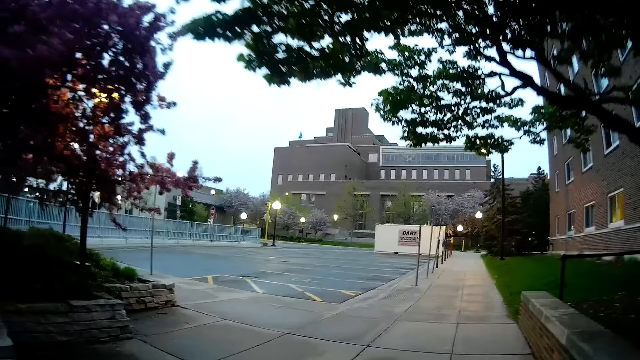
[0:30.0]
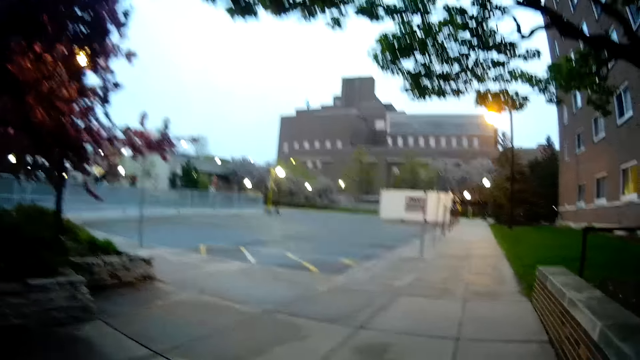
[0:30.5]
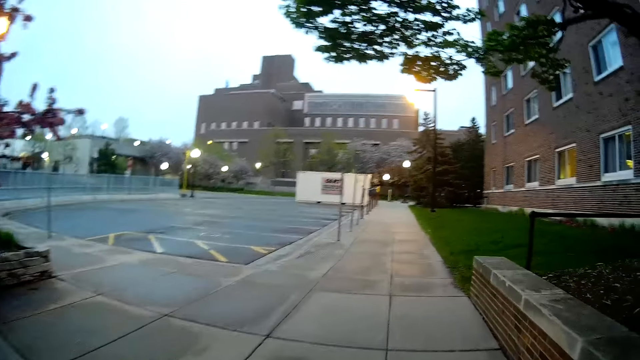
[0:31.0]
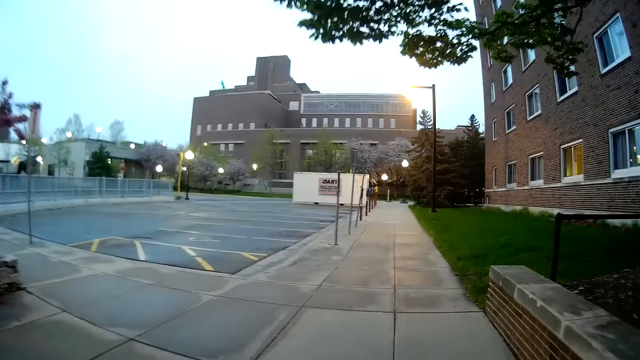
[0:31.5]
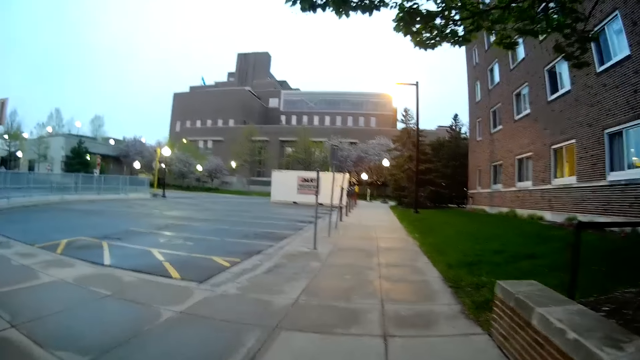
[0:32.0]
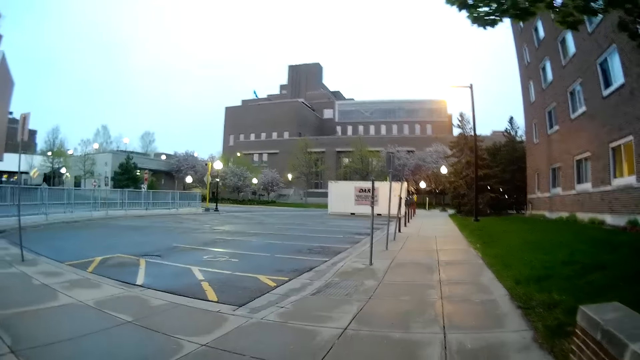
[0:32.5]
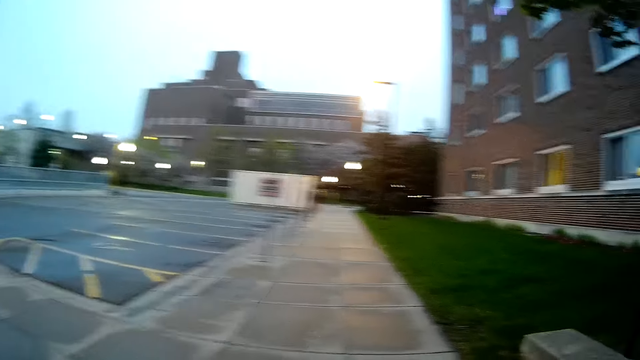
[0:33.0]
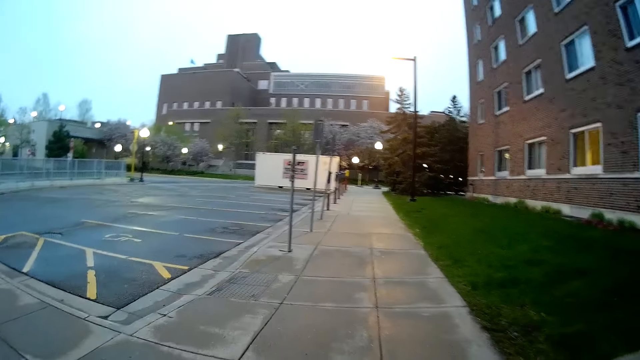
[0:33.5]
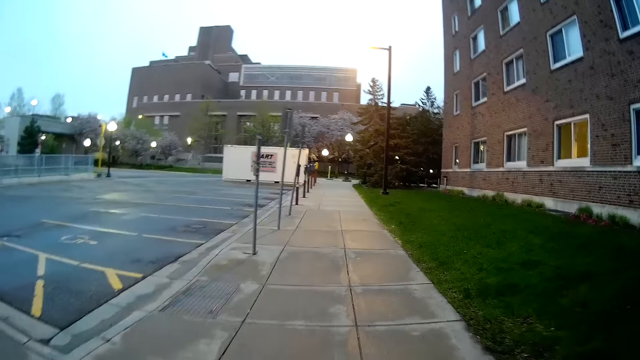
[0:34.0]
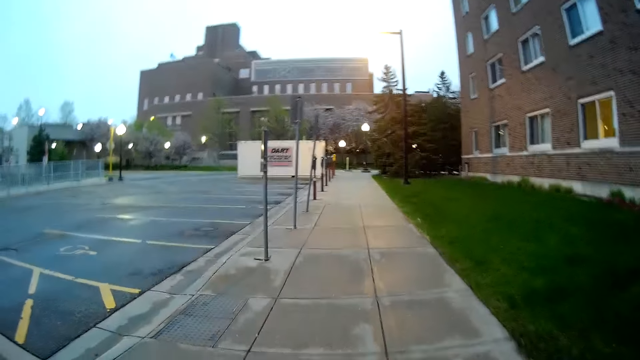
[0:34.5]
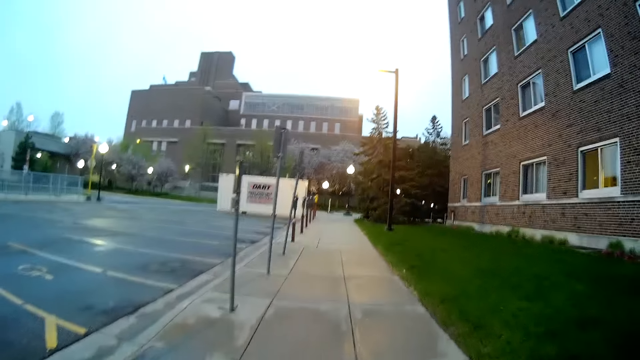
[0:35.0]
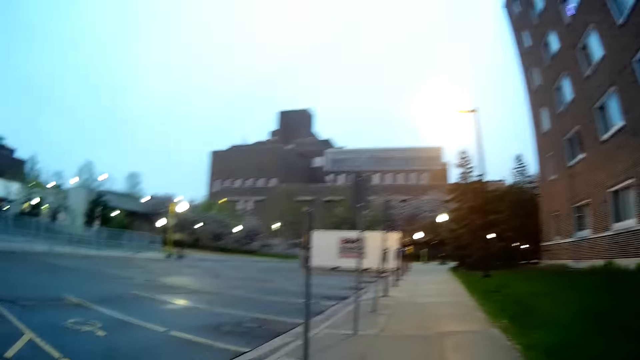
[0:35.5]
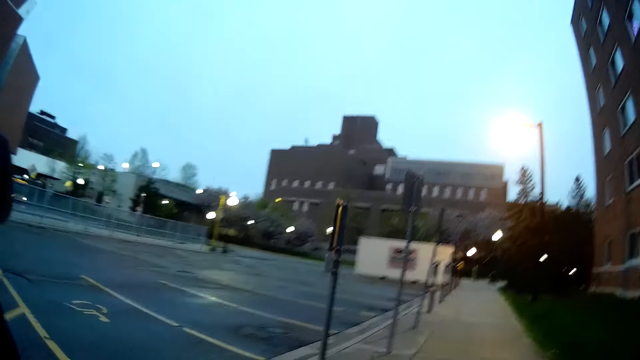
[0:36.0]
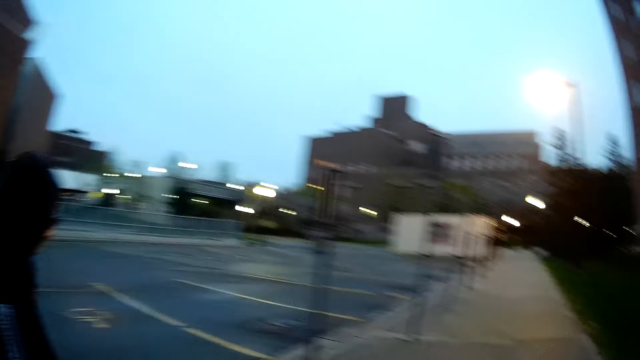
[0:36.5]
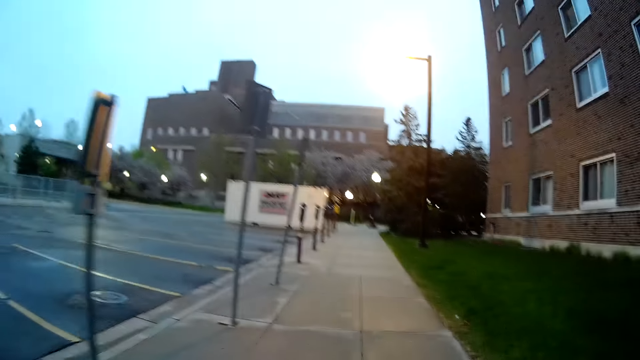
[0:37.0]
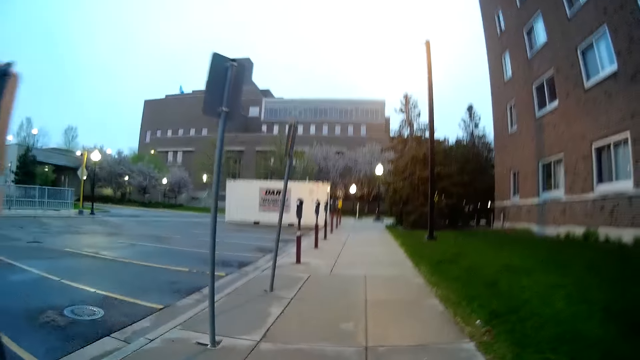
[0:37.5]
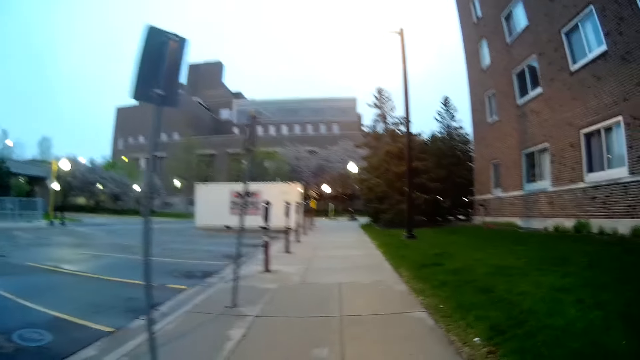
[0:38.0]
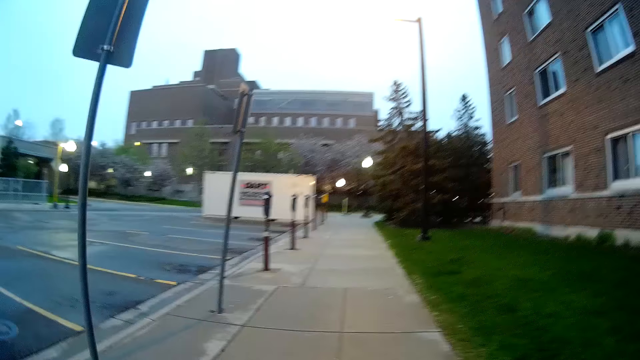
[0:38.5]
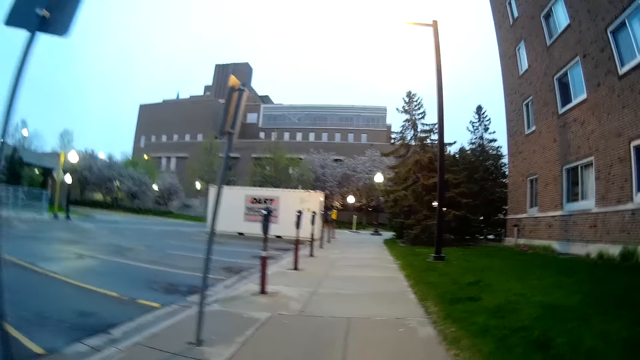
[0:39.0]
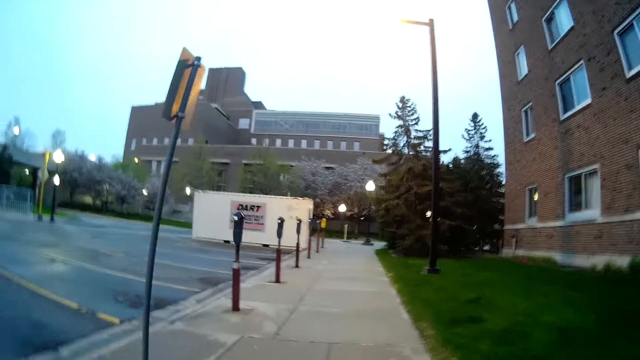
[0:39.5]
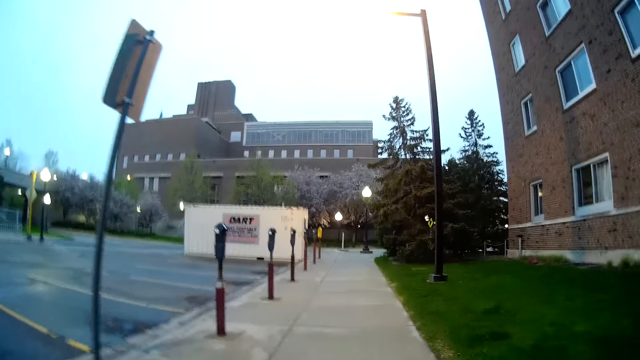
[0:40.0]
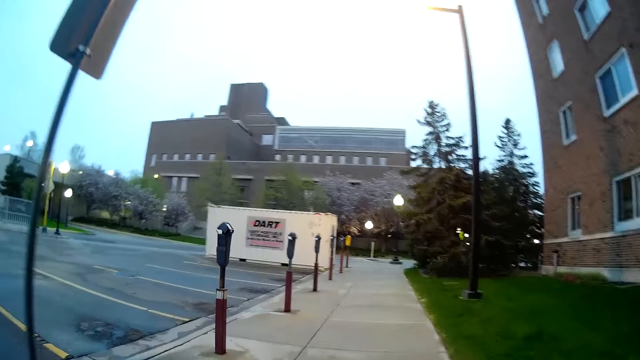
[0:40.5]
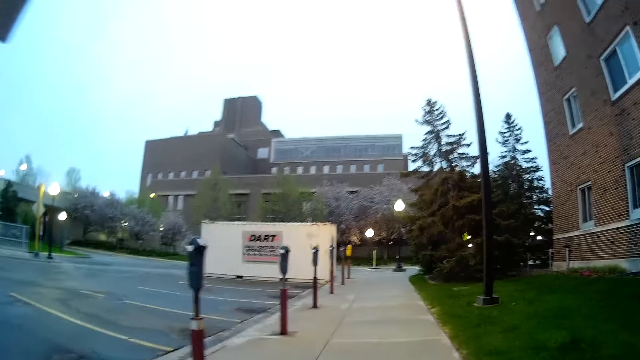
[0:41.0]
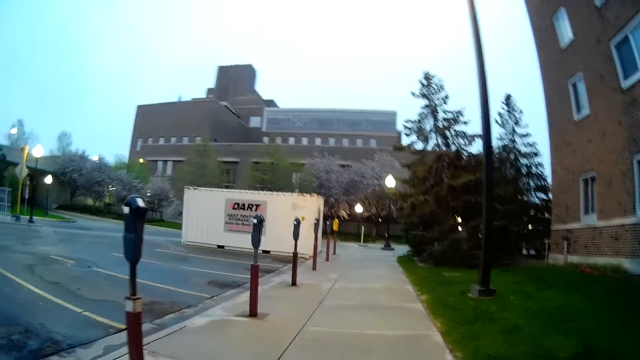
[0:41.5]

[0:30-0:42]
The woman walks around.

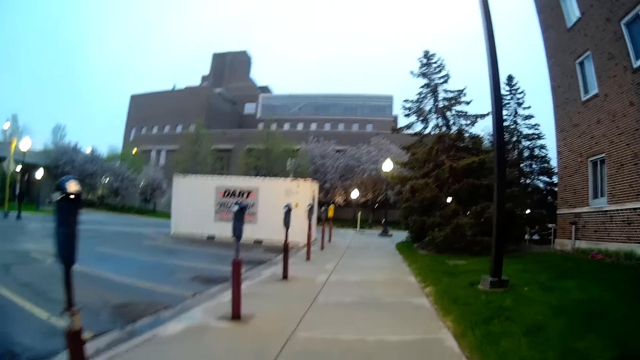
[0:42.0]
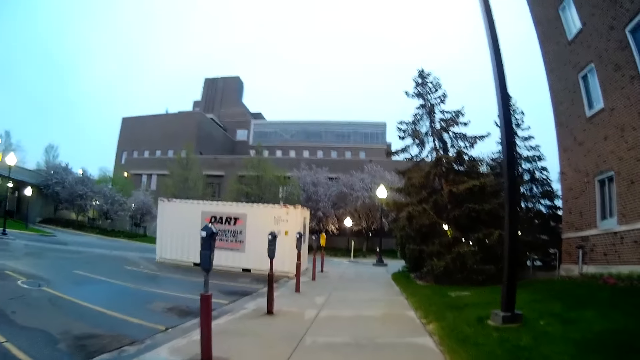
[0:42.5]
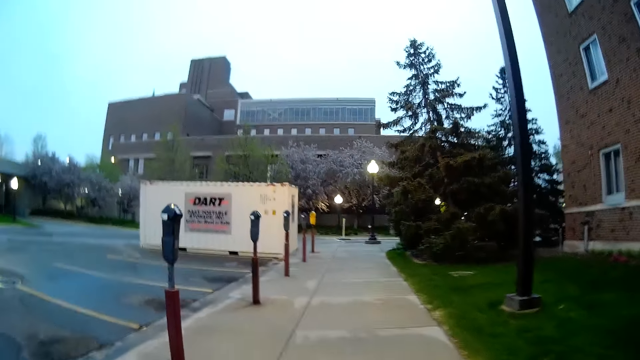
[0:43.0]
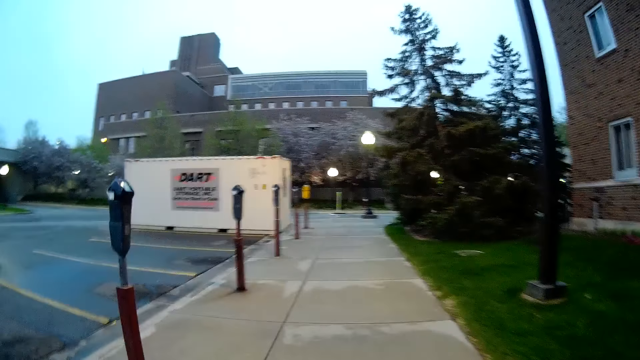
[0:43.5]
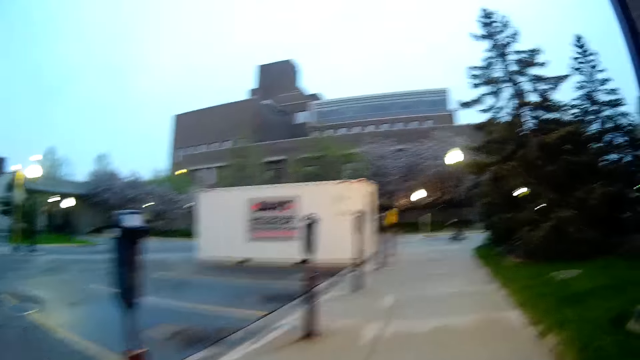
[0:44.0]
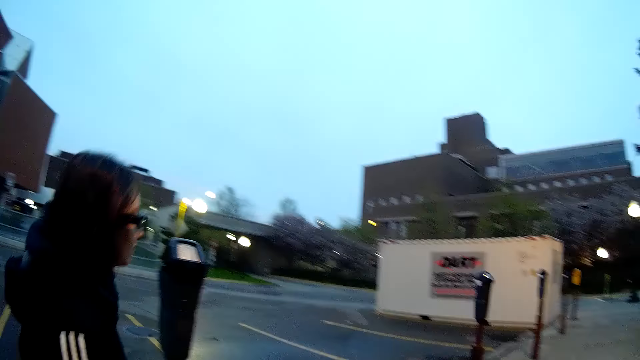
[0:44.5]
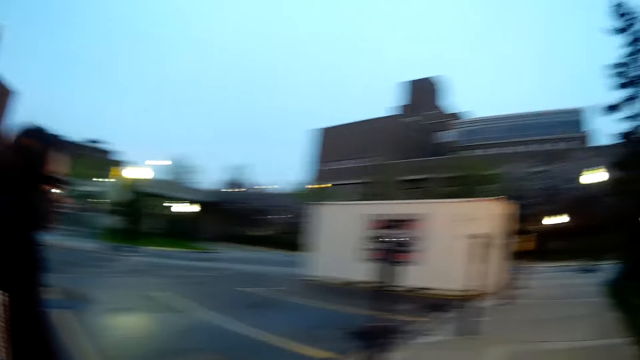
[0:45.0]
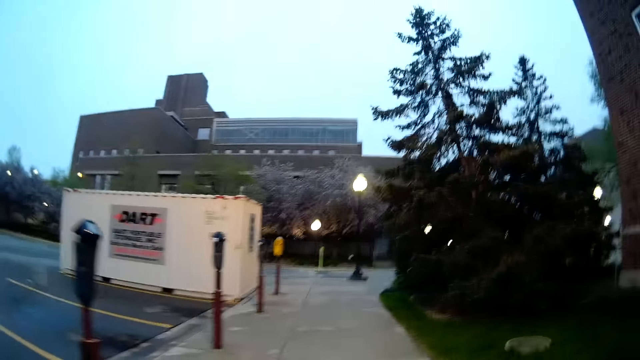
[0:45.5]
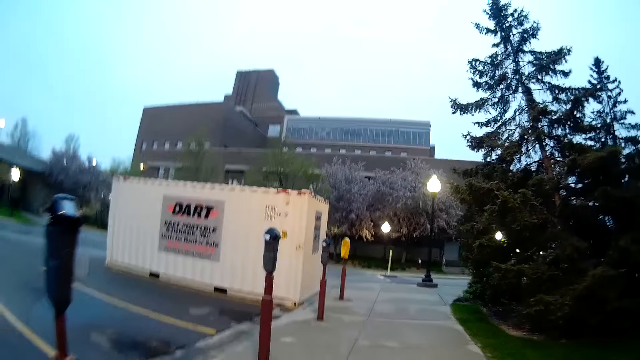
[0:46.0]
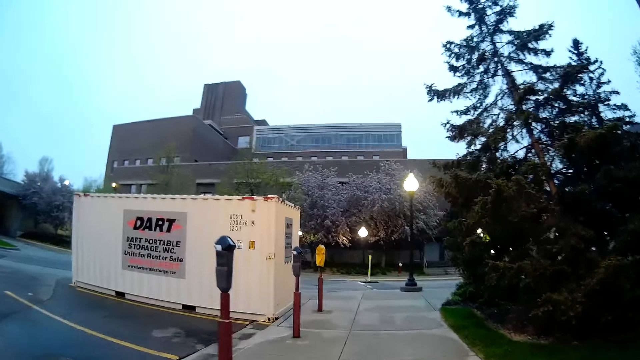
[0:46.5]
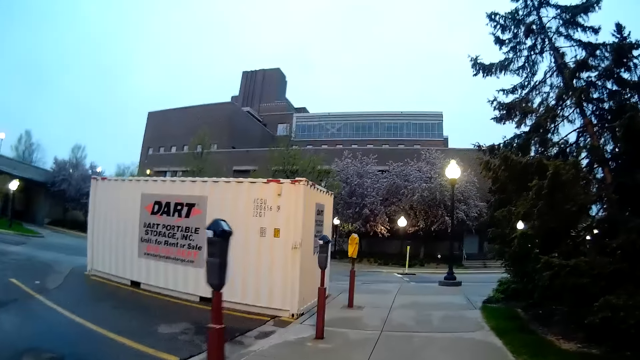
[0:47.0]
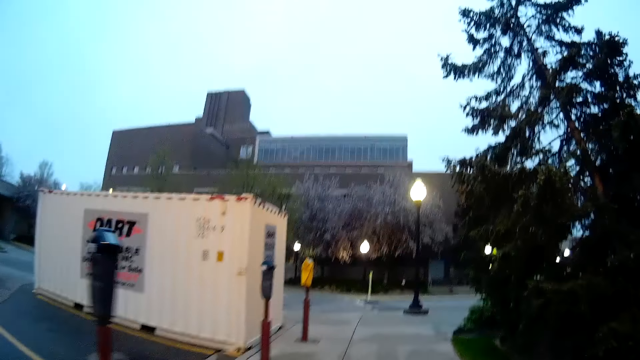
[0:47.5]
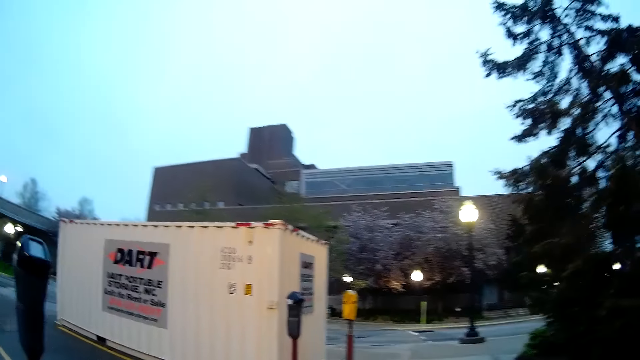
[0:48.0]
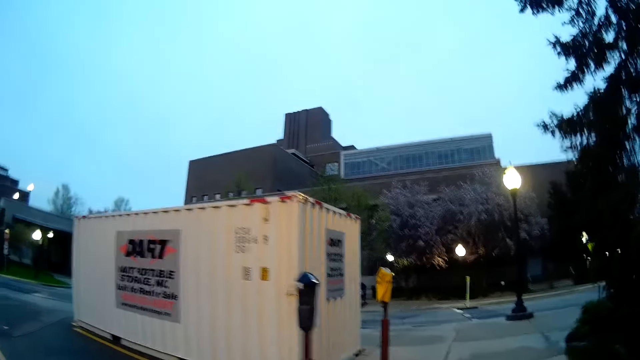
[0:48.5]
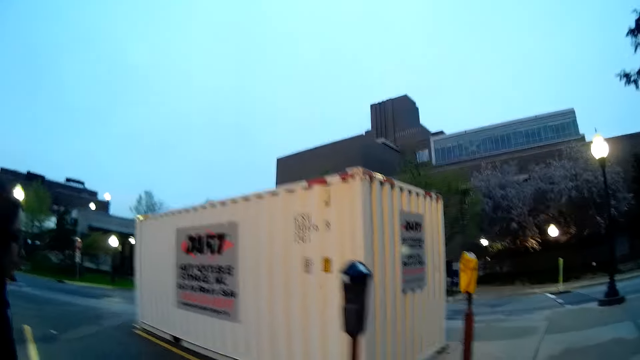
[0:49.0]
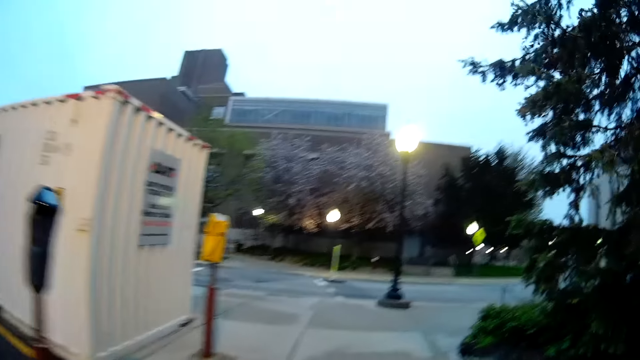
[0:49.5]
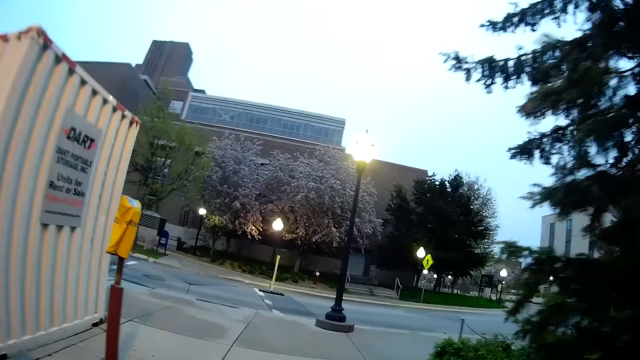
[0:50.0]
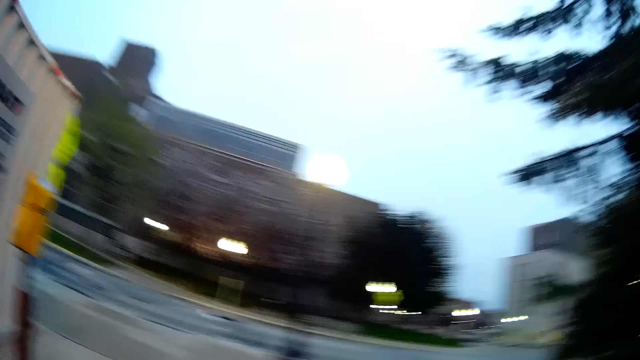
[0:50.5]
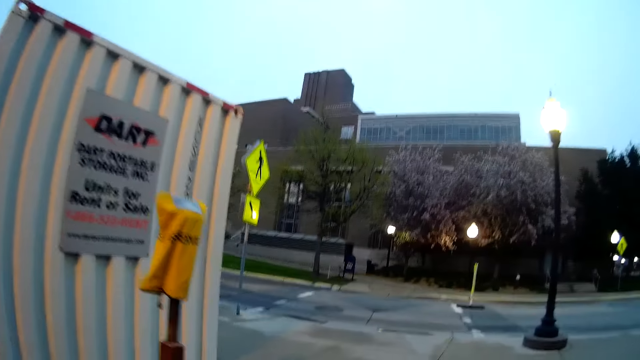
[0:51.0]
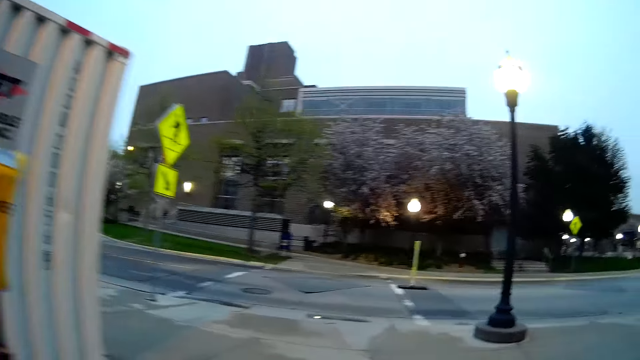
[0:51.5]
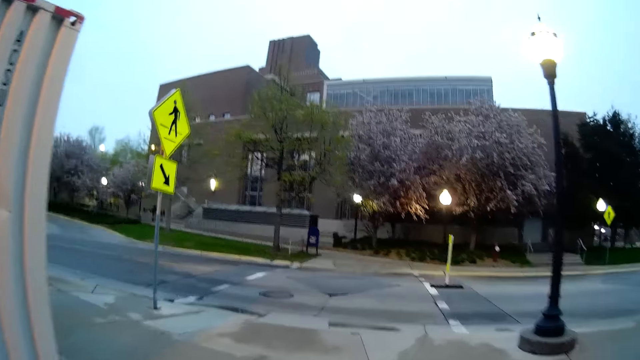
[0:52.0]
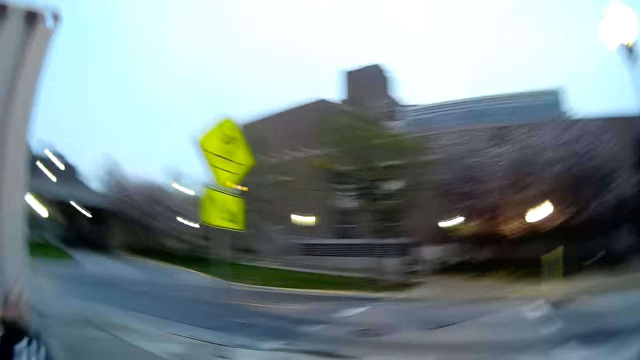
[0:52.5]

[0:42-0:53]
The camera wearer looks around. They interact with the woman.
